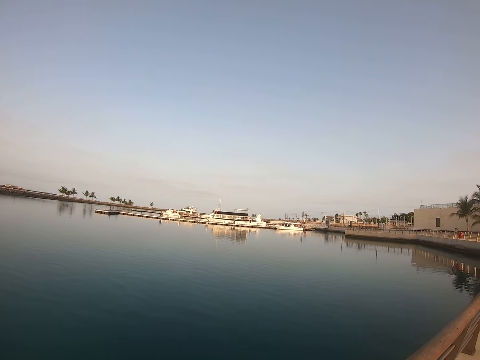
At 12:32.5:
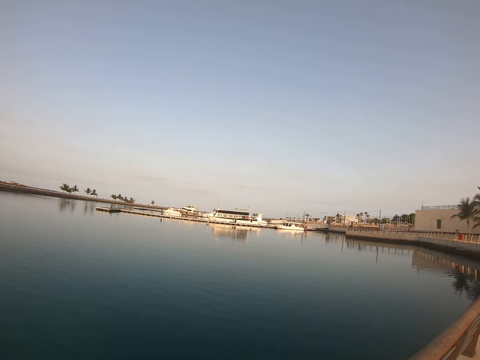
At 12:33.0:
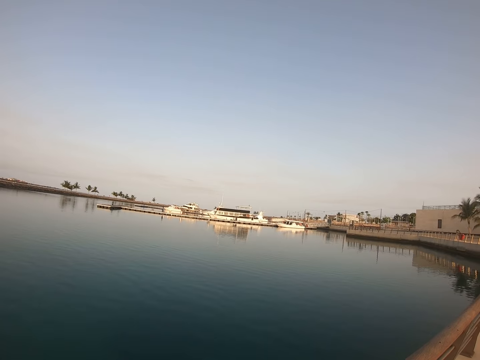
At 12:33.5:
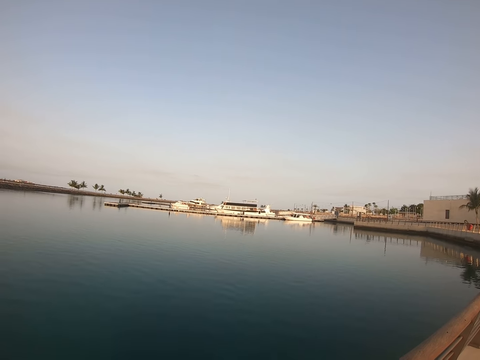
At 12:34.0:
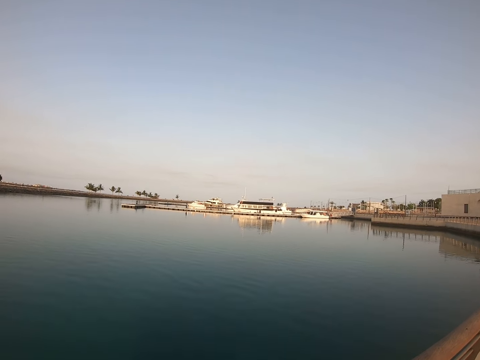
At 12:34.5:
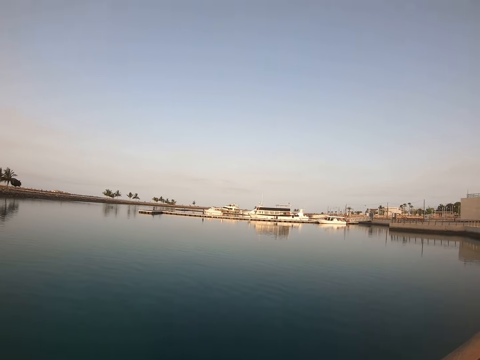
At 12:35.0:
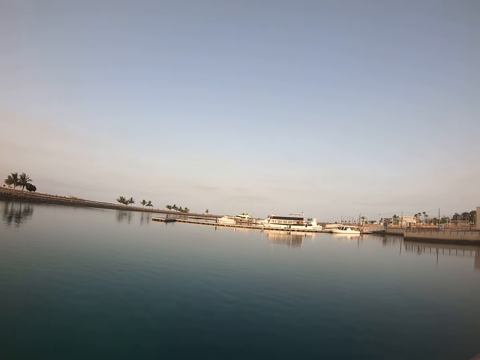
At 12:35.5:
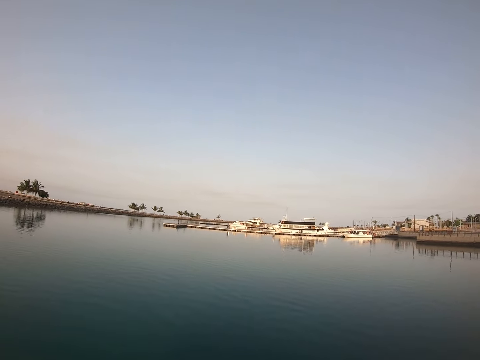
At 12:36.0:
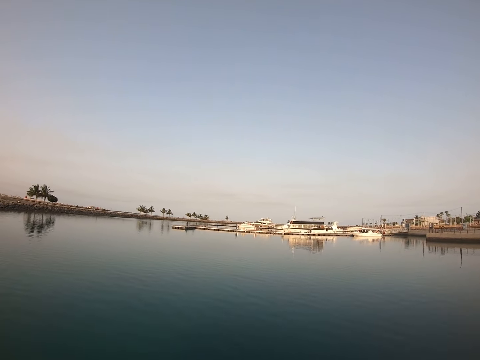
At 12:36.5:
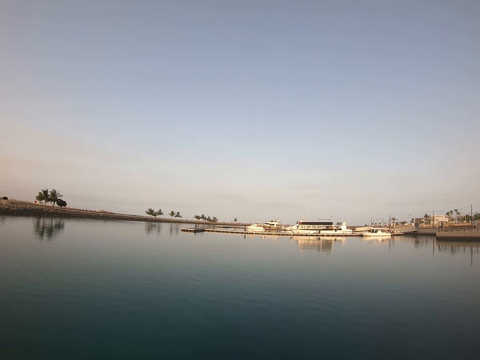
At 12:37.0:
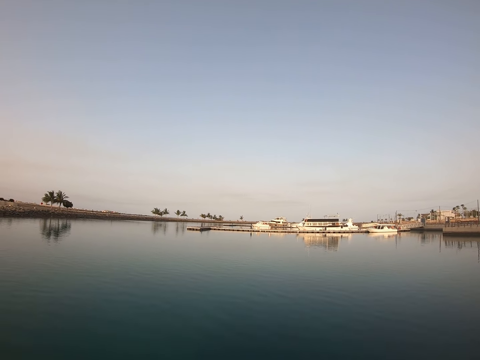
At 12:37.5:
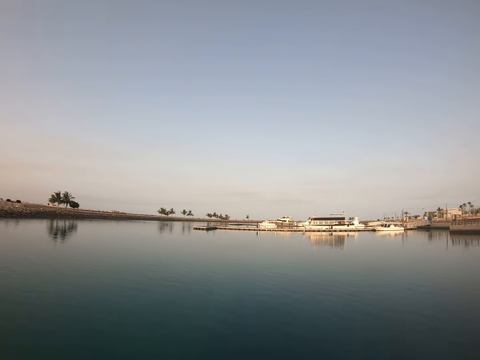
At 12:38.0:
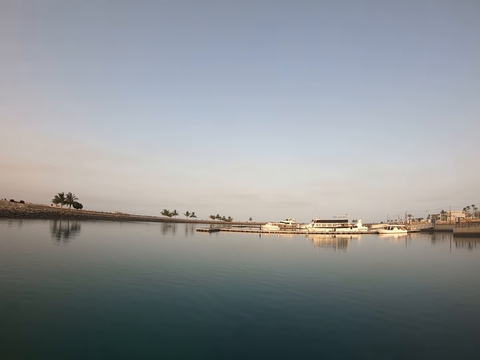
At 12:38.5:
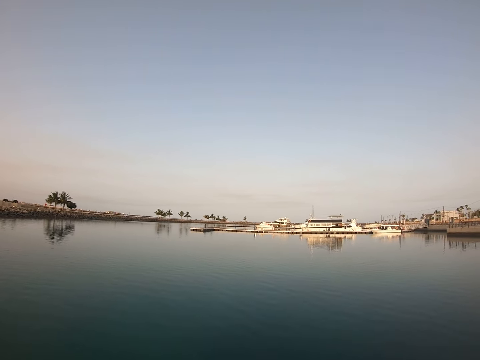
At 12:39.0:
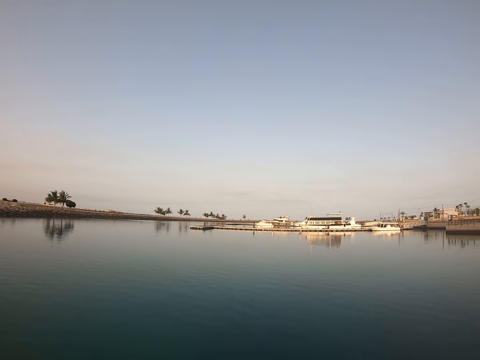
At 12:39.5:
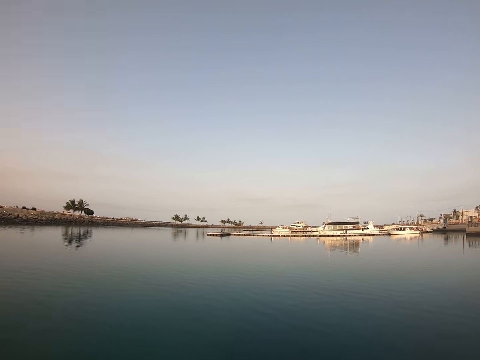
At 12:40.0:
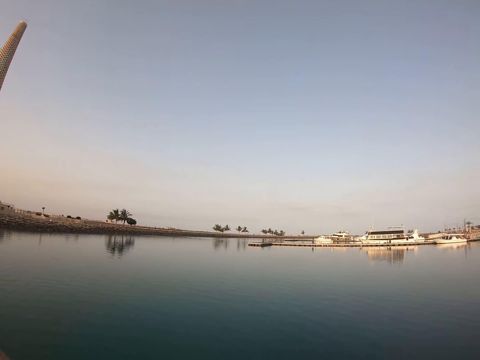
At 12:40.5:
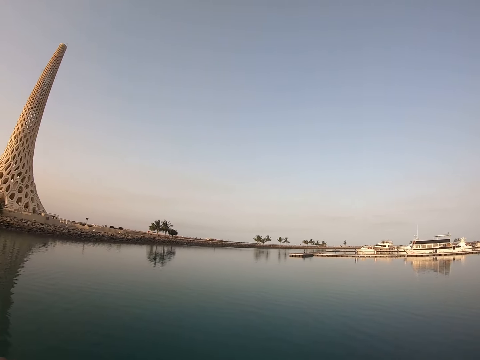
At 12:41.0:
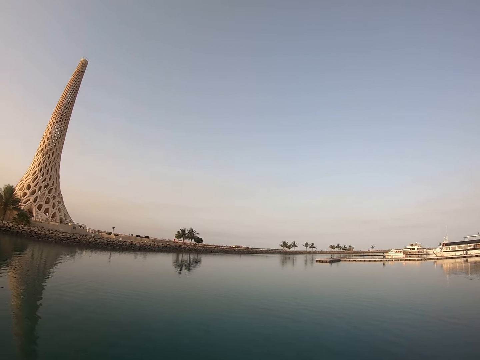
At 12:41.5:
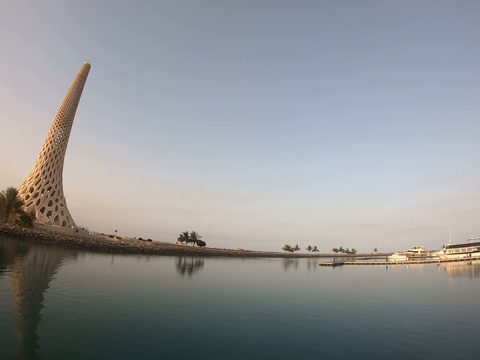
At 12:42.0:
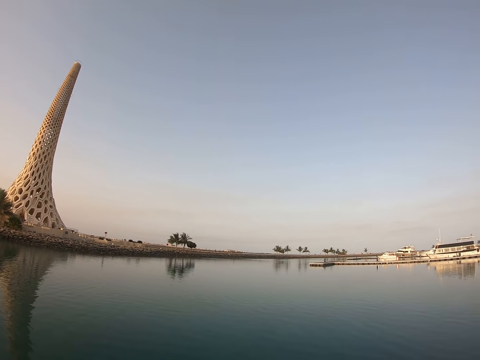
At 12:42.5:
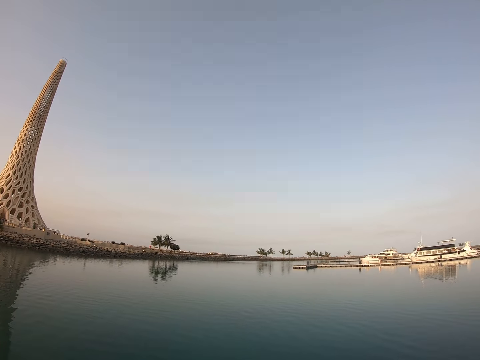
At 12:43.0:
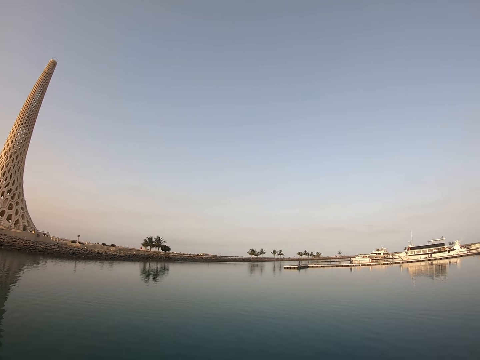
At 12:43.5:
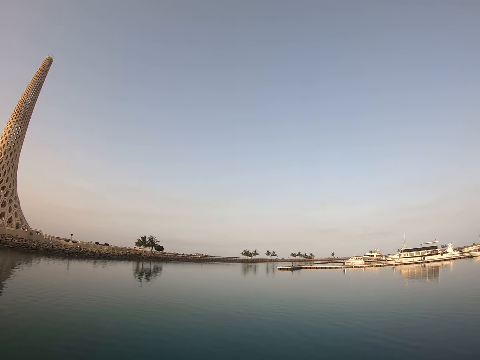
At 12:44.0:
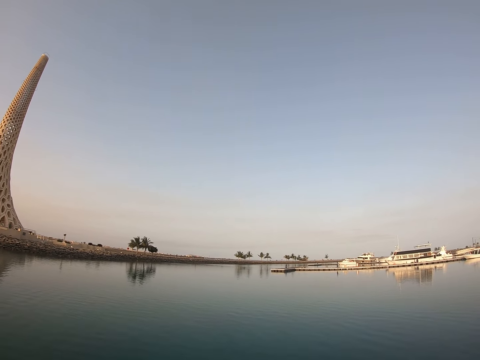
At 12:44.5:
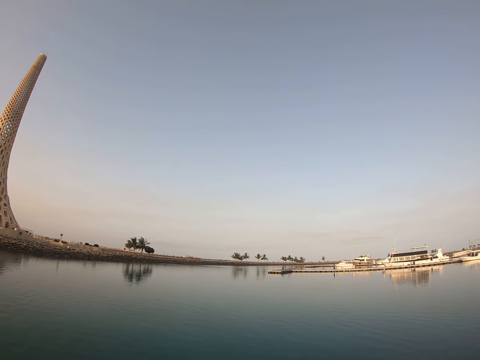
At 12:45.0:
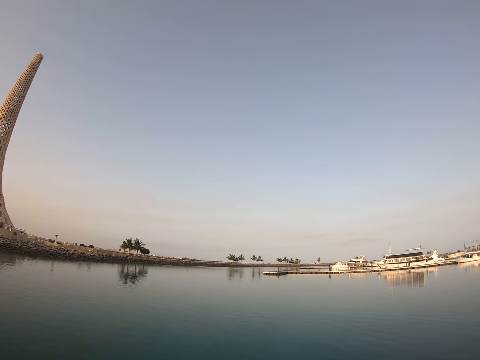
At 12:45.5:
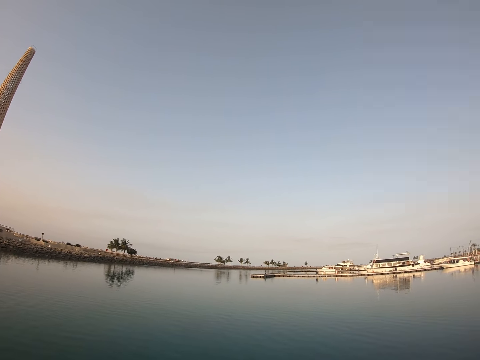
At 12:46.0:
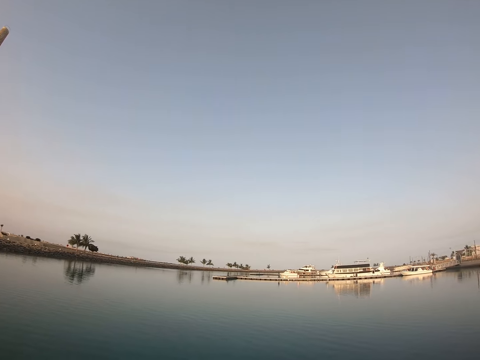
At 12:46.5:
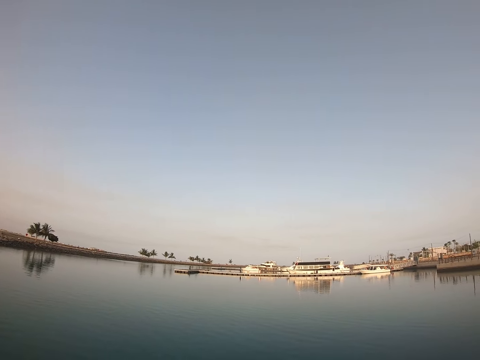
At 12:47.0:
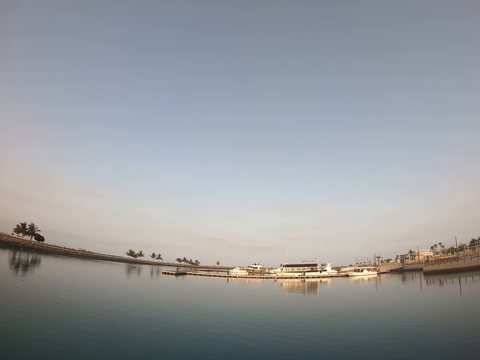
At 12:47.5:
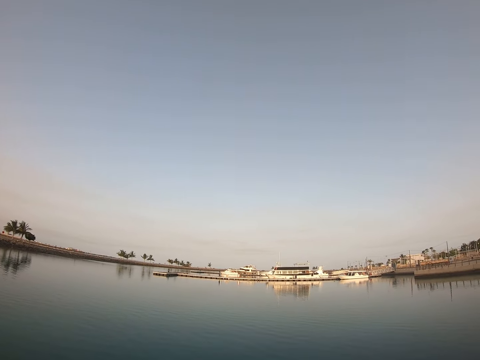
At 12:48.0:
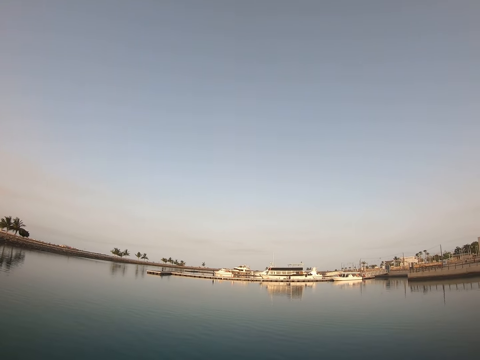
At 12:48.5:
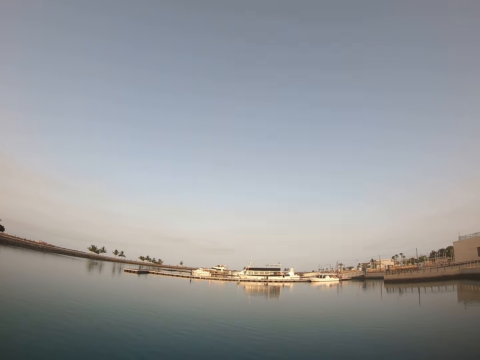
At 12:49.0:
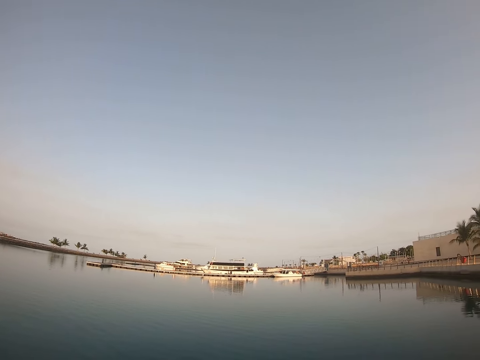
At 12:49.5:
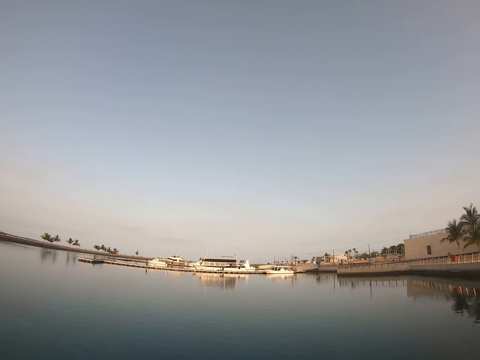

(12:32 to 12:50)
The camera wearer looks around. They look around again.

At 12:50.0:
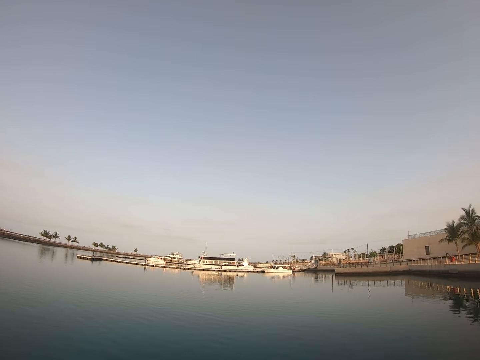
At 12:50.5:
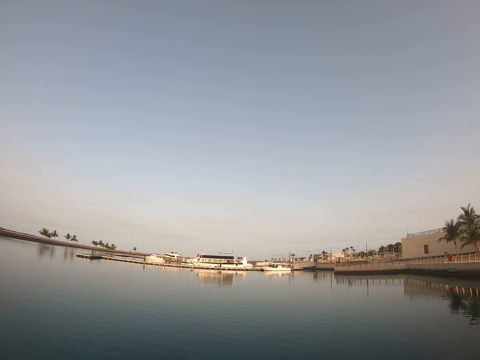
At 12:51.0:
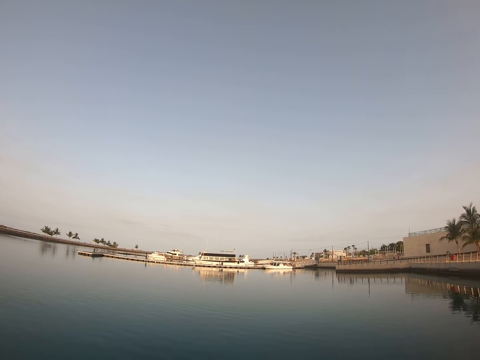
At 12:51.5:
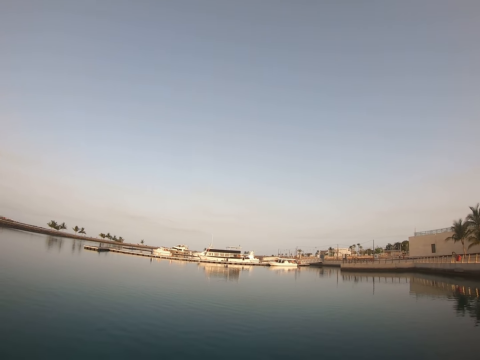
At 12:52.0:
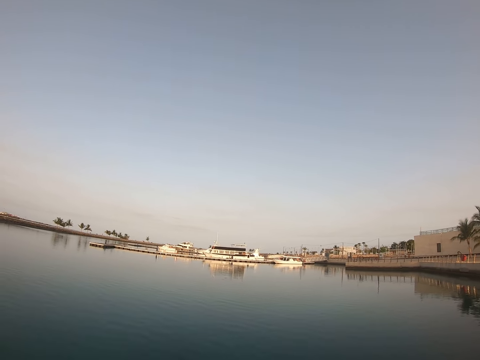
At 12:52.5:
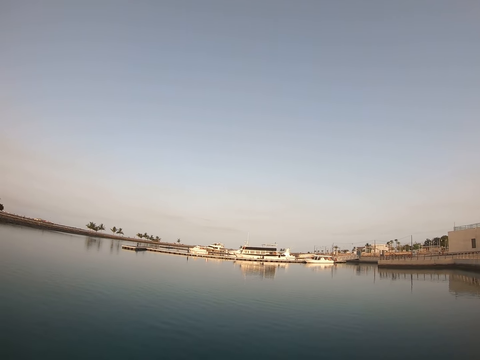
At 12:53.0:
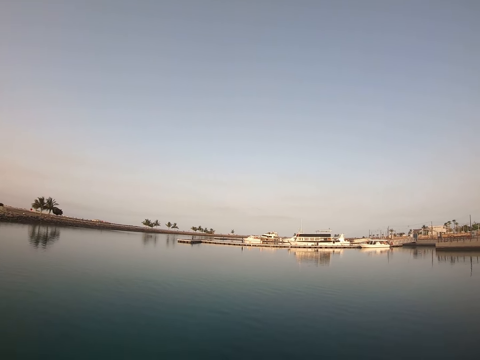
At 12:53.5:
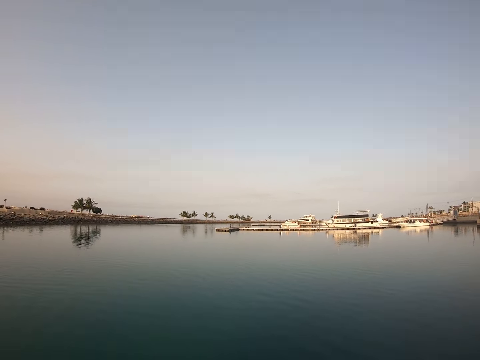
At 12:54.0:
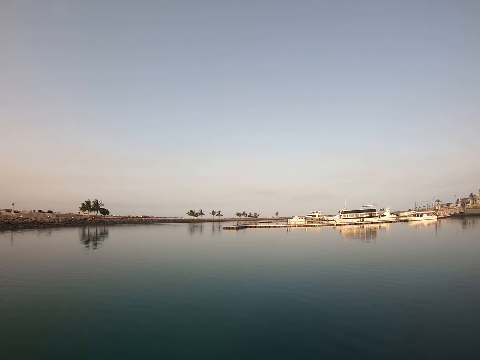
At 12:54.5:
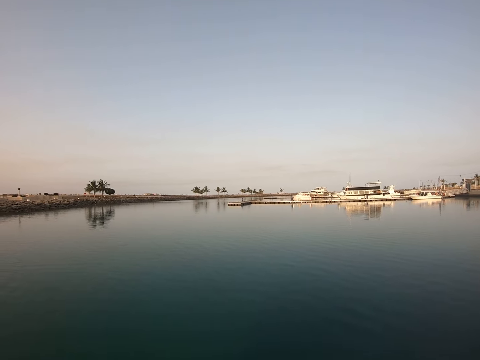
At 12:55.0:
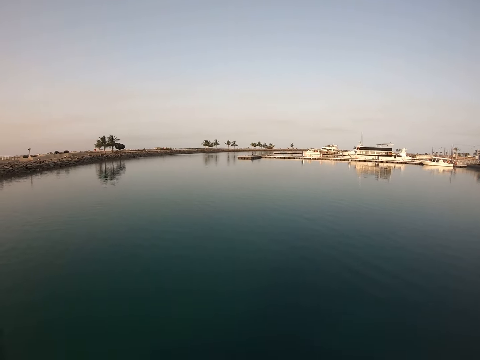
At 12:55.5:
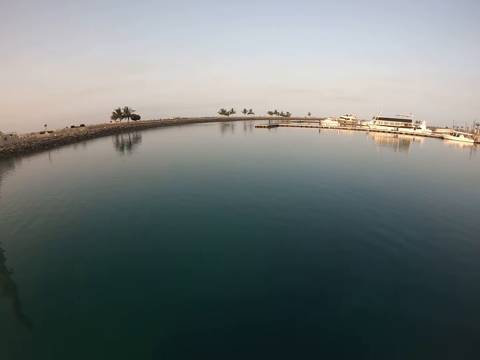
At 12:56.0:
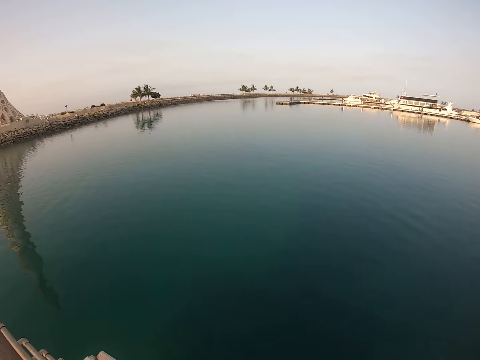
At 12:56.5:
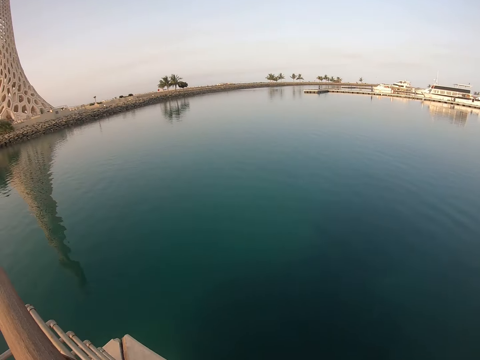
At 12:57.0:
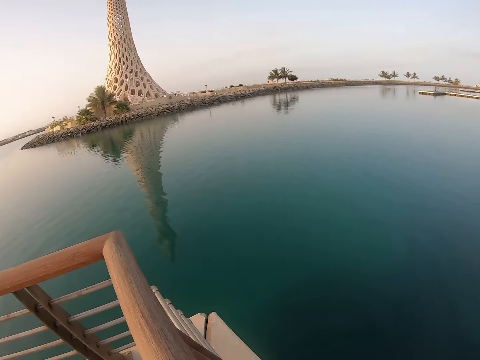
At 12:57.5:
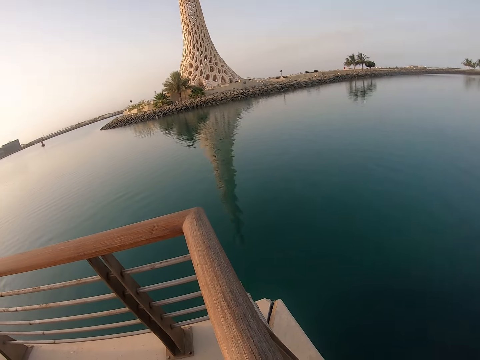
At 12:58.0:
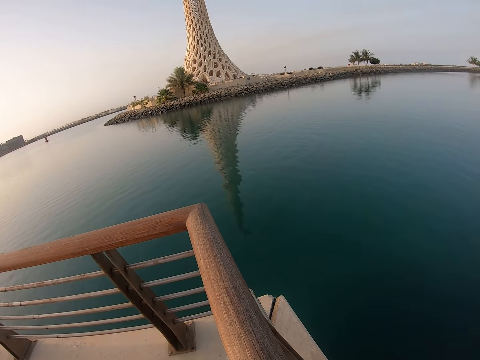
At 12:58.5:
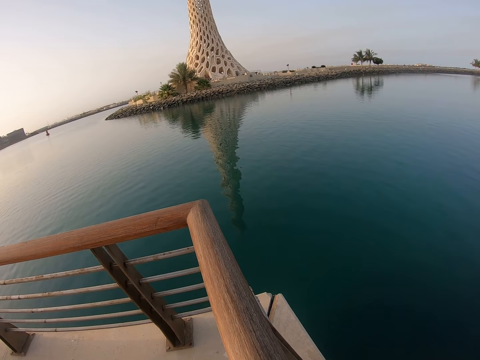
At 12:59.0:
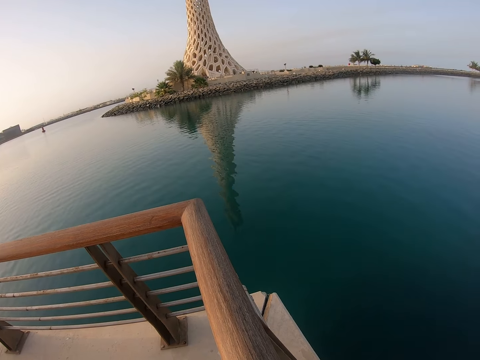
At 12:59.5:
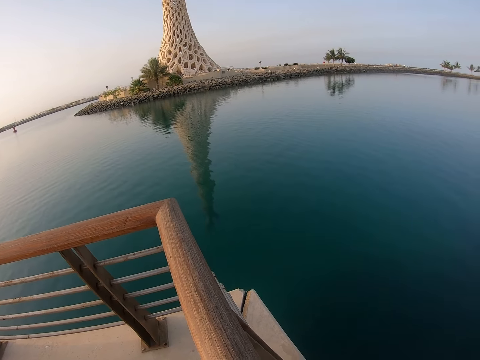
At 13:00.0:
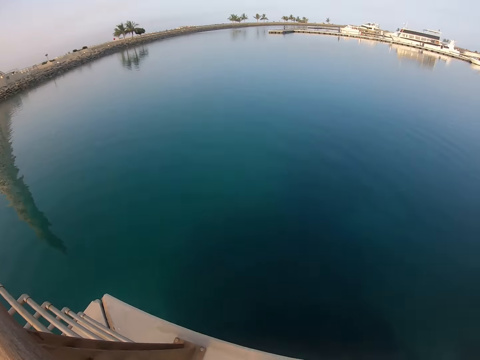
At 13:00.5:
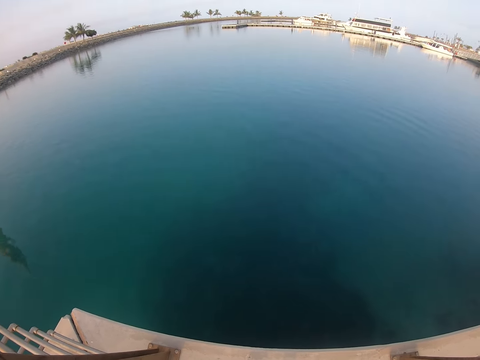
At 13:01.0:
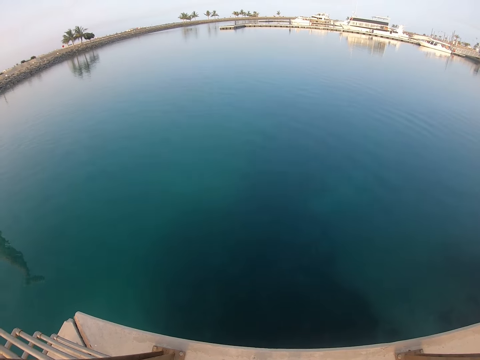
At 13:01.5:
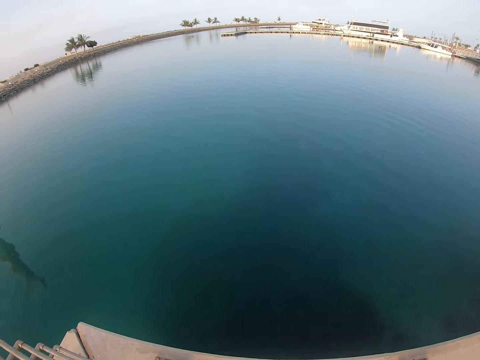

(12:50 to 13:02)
The camera wearer looks around. They look around again.
